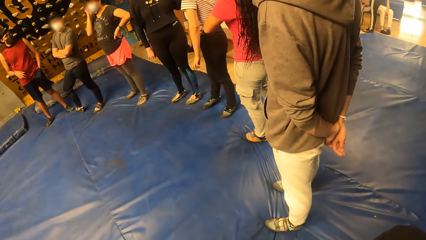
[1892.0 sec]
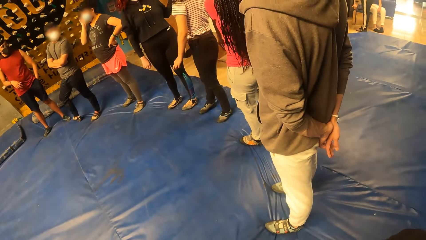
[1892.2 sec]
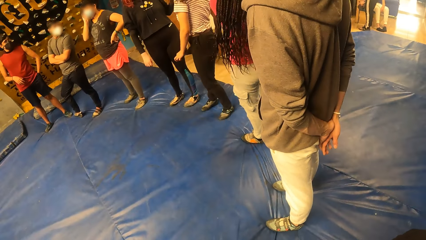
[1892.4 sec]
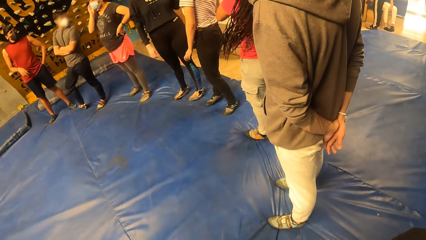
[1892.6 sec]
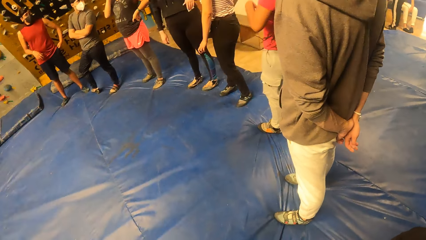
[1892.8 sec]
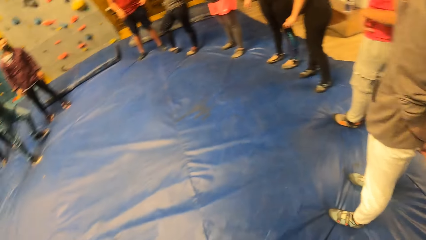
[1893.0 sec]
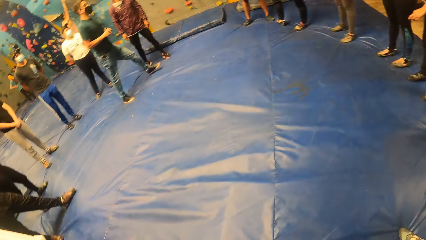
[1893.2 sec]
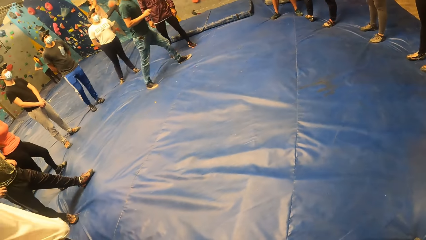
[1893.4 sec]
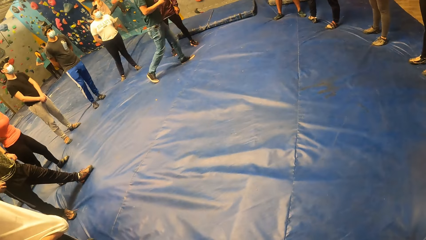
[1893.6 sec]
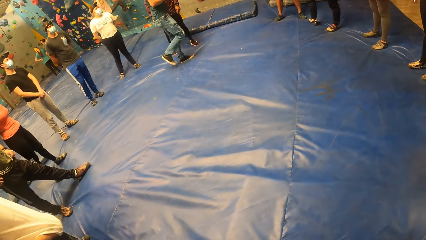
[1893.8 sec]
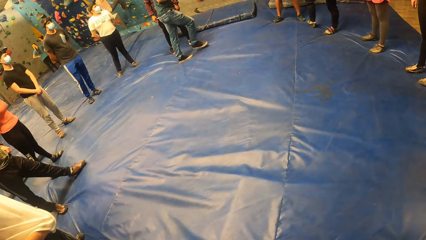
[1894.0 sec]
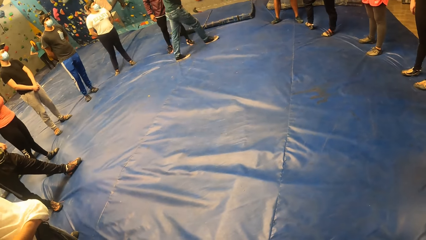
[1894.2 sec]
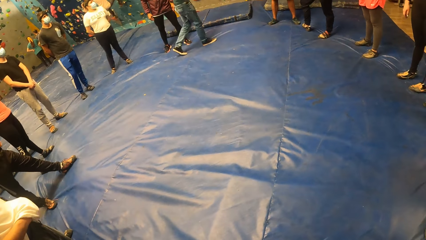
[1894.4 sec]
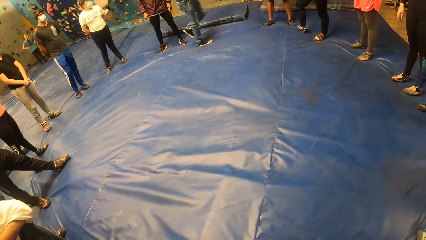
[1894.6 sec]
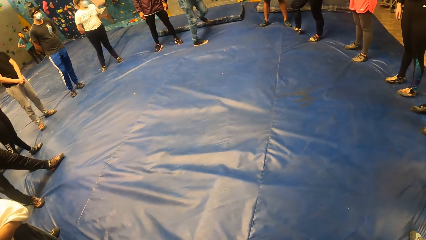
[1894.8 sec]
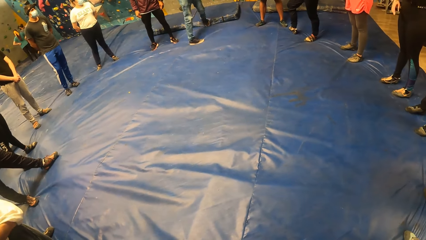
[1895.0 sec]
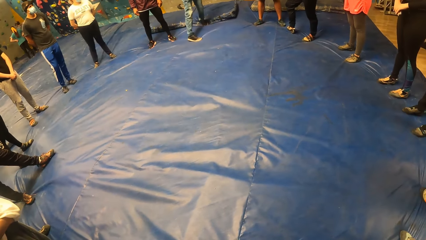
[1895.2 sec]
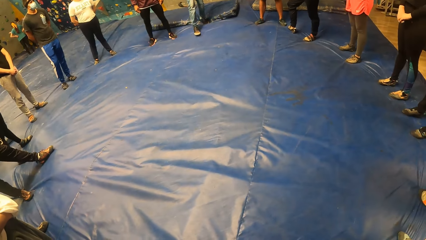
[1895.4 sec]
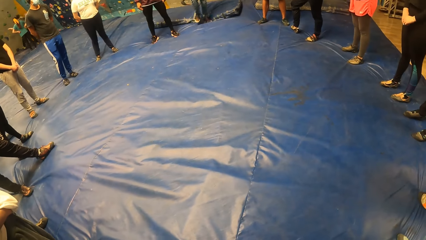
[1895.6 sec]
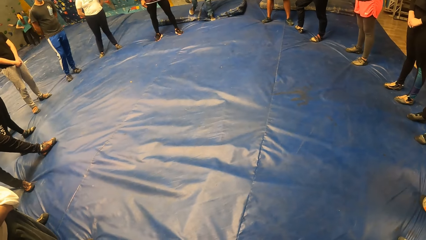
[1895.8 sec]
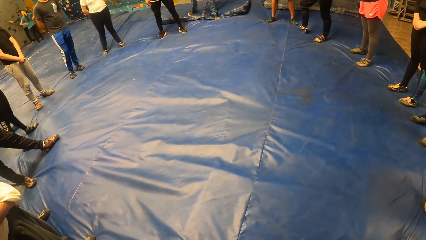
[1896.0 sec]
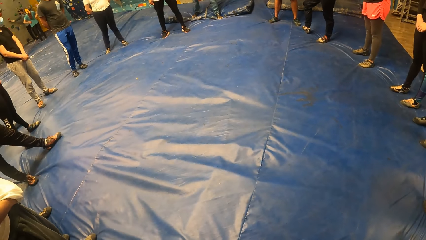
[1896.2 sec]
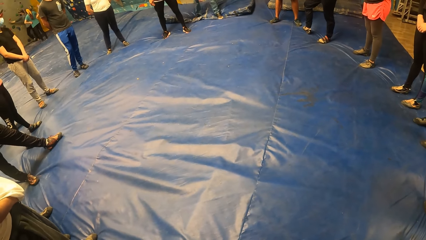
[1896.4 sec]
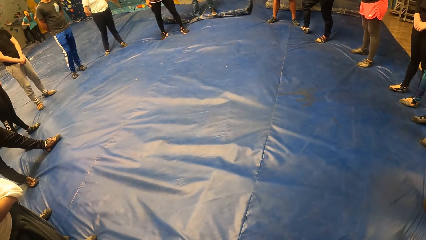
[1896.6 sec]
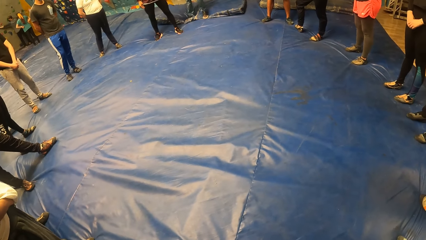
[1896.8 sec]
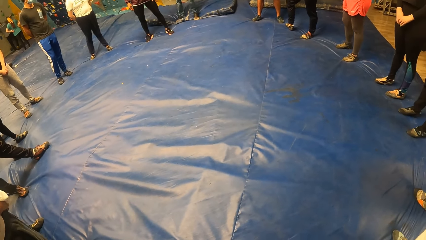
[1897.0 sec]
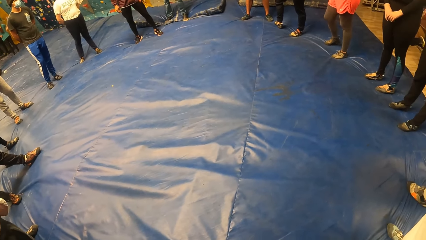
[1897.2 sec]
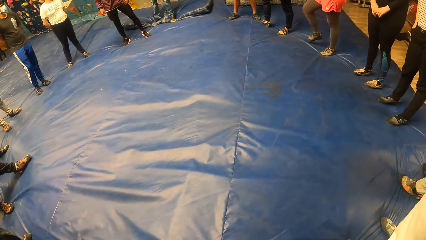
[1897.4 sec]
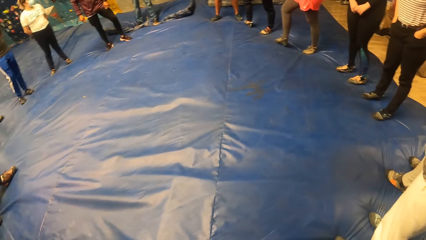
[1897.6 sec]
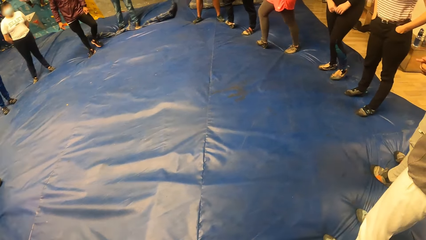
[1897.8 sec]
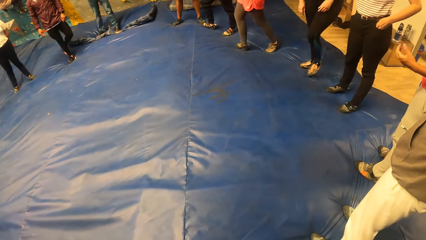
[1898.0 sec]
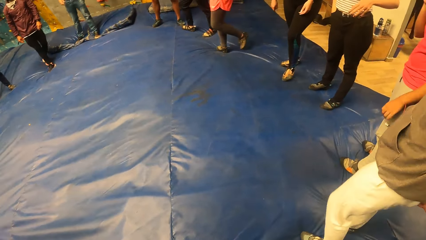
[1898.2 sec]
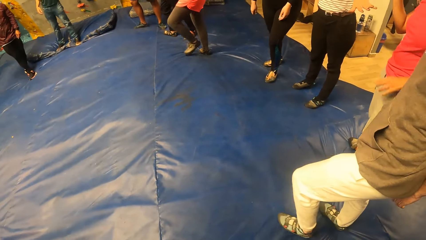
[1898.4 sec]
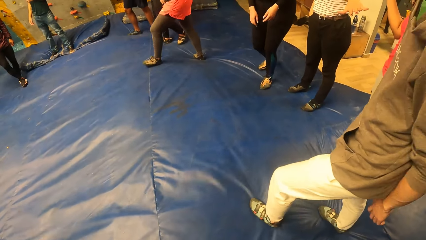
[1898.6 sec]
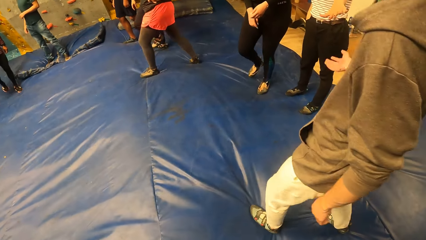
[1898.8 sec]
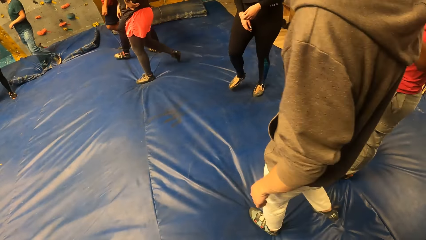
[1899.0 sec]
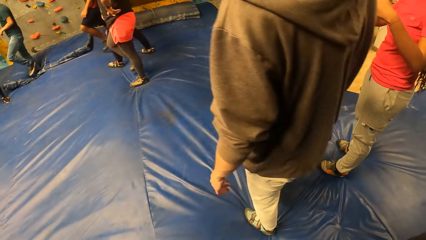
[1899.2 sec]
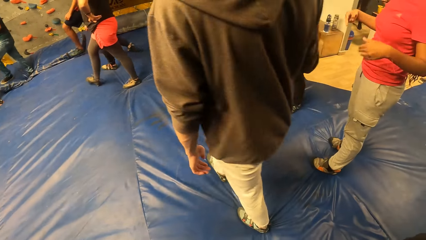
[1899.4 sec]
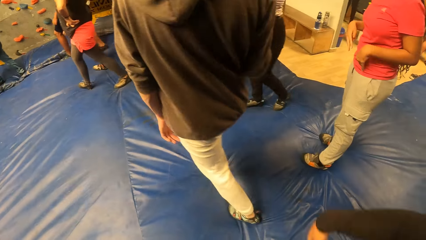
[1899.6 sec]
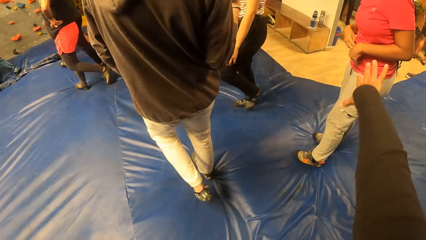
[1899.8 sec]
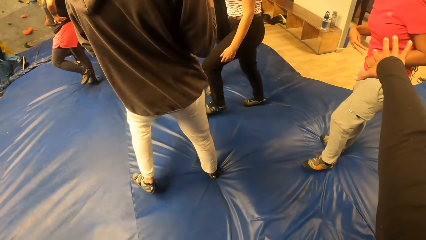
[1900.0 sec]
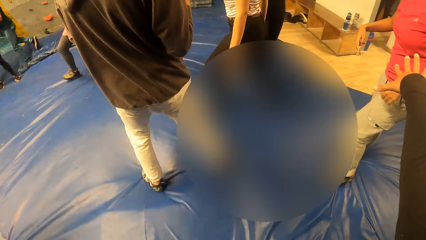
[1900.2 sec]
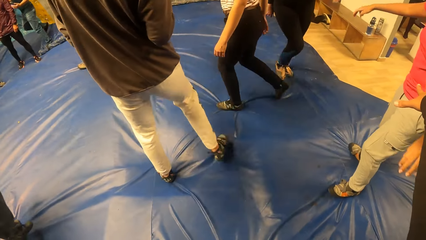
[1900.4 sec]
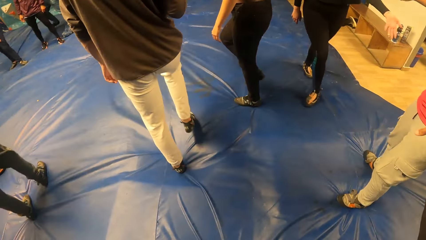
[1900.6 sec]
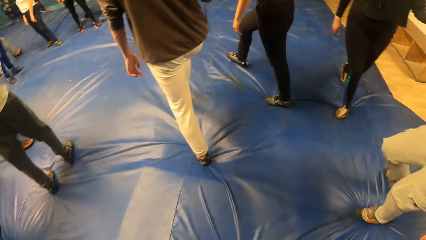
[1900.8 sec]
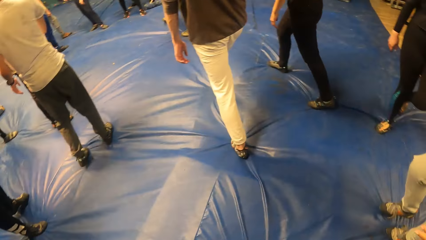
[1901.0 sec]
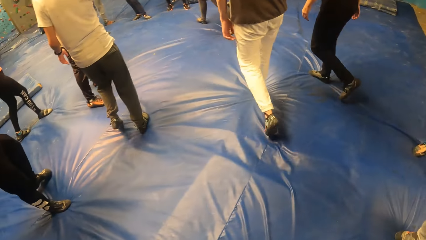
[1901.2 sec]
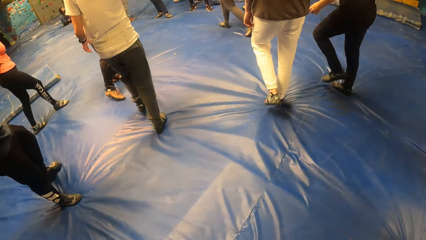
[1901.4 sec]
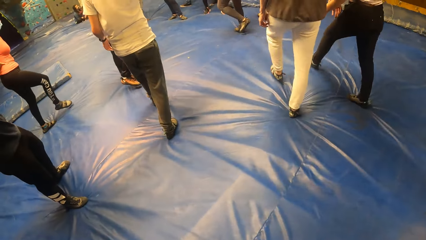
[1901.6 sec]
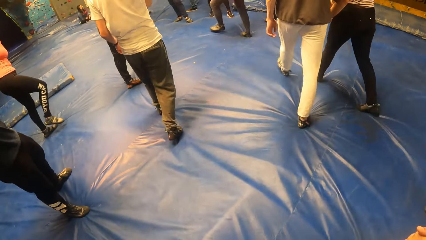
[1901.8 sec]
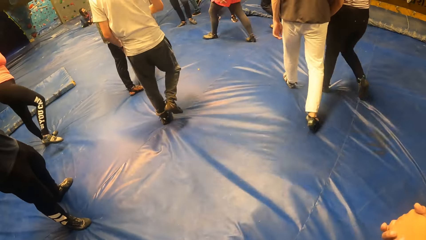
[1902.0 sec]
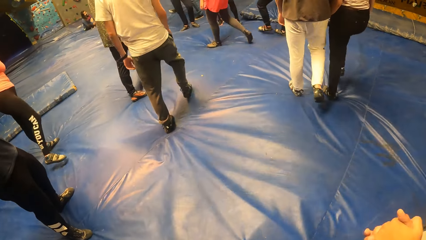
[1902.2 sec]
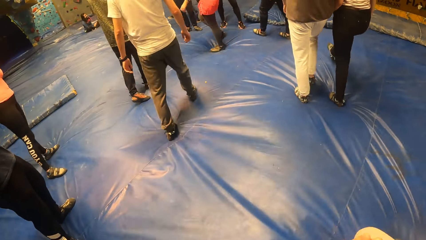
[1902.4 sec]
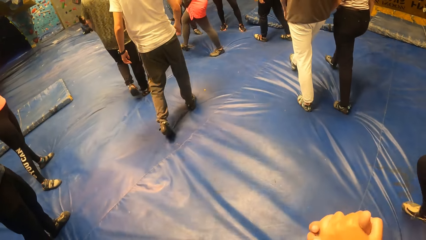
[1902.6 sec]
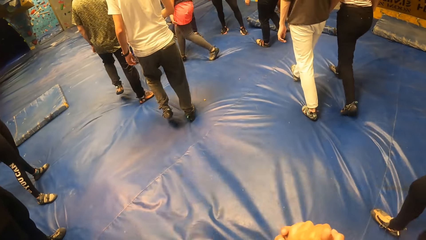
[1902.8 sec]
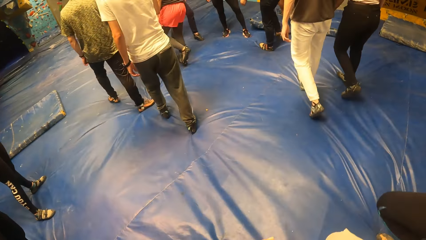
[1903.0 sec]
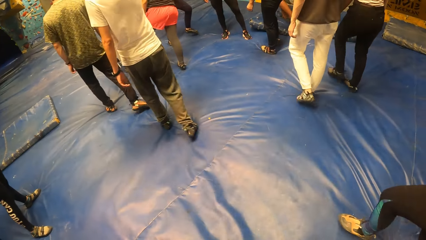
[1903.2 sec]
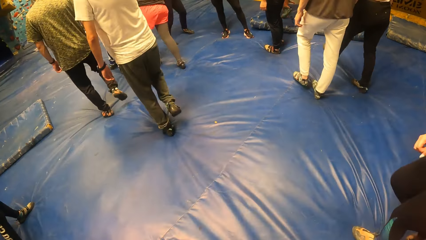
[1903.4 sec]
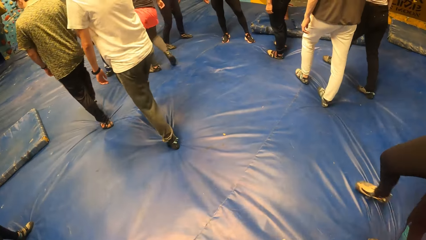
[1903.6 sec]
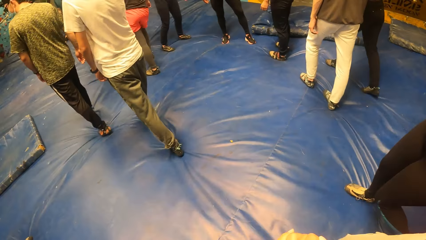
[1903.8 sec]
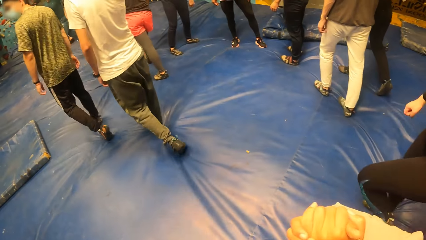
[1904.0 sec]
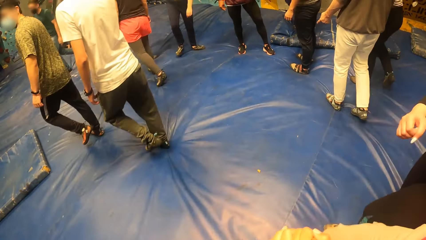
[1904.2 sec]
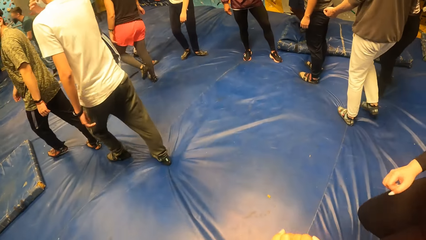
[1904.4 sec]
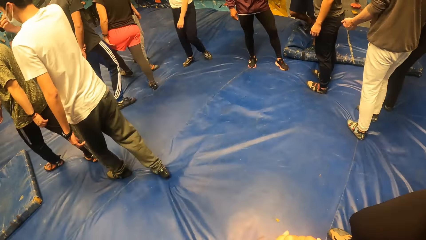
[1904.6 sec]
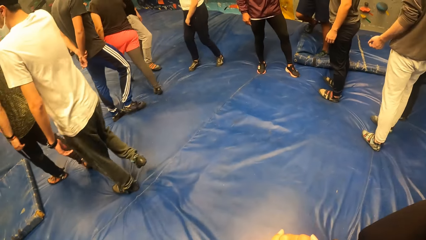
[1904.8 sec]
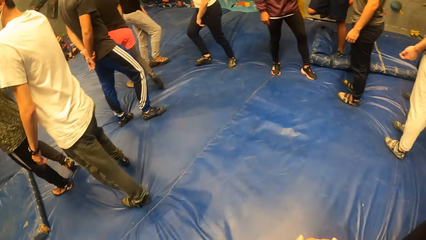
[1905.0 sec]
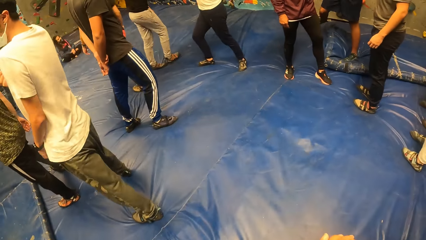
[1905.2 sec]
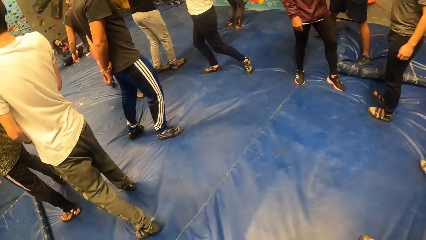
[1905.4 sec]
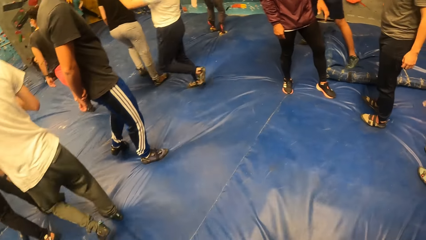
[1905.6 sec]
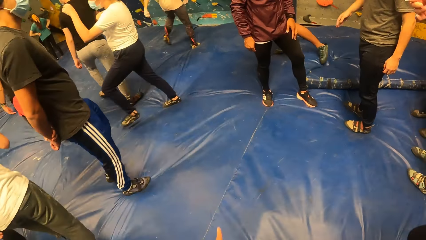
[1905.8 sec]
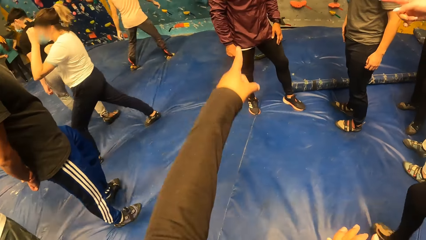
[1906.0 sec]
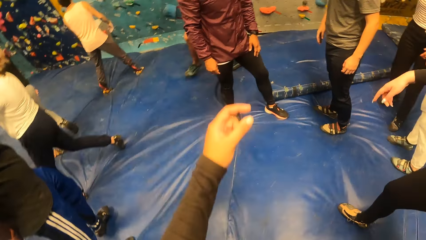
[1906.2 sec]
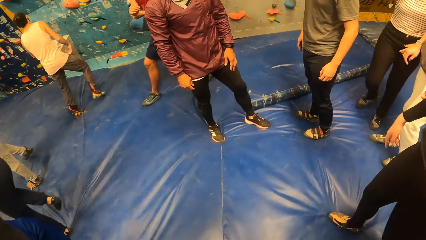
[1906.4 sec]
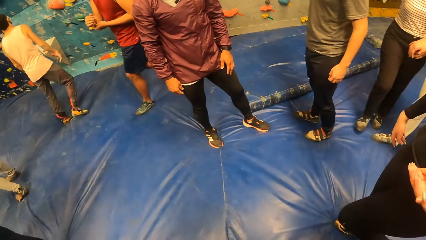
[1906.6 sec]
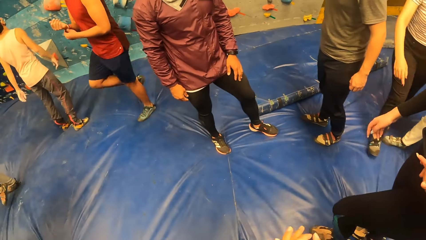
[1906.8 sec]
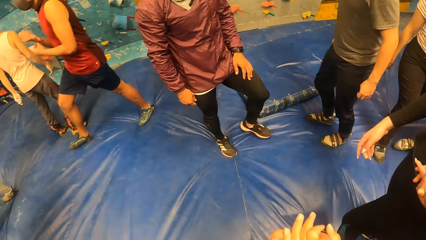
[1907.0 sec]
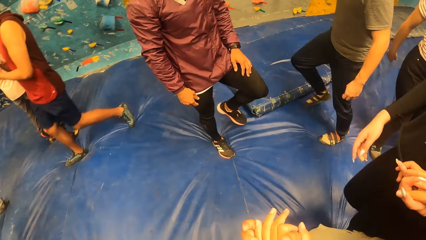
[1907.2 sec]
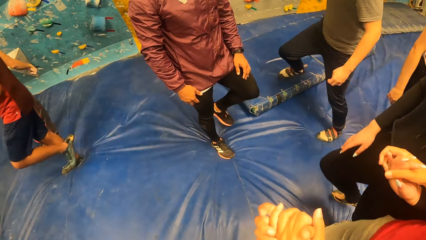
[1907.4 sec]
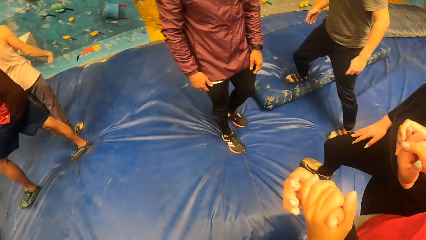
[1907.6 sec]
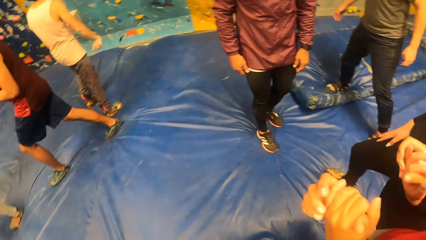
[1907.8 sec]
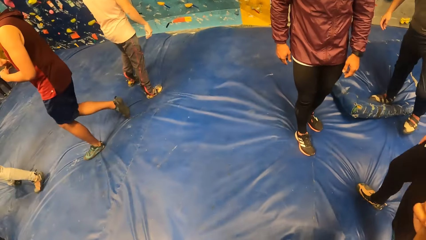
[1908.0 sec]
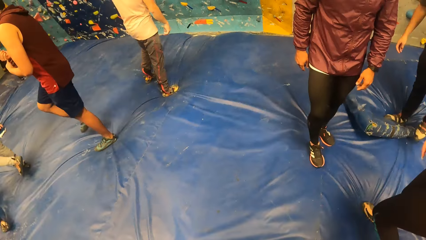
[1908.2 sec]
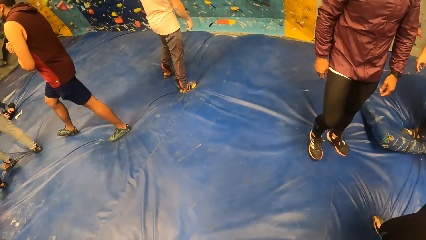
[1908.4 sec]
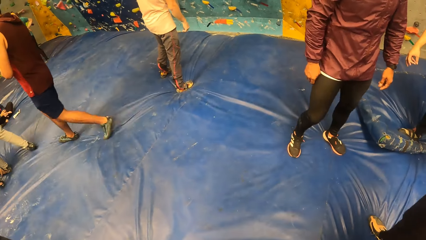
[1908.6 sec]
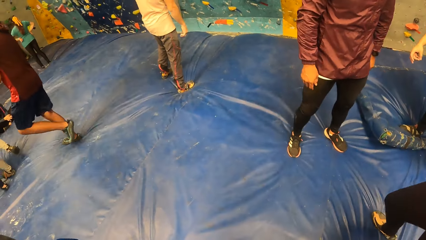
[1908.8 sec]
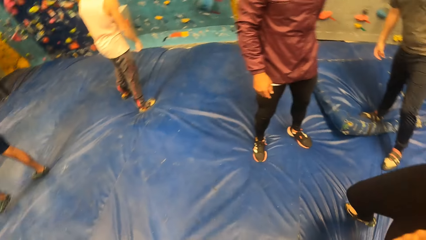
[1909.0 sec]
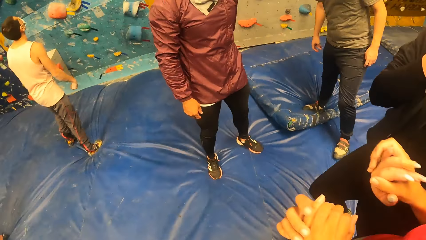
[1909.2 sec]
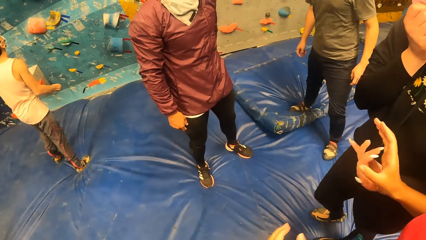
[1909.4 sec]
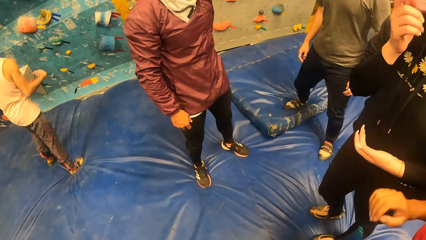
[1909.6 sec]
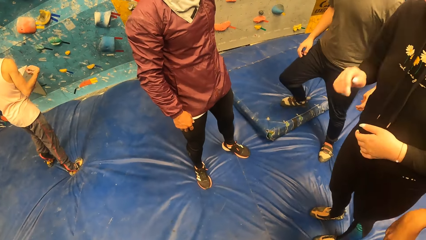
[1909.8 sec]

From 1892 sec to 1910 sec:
The camera wearer moves around. He interacts with the woman. He holds the woman with his right hand. He points a finger. He looks around. Another woman holds a woman's left hand with her right hand.
